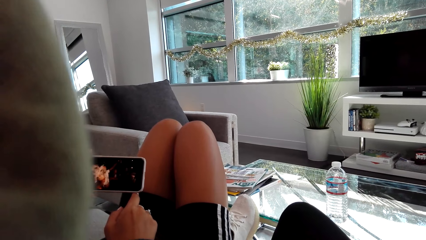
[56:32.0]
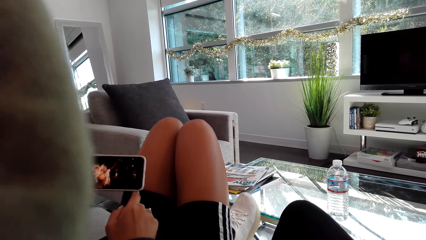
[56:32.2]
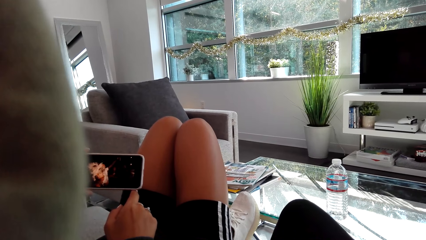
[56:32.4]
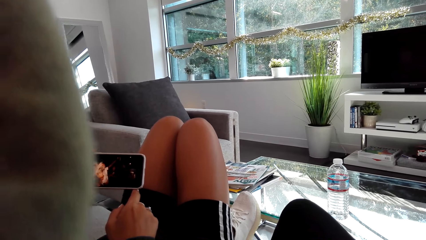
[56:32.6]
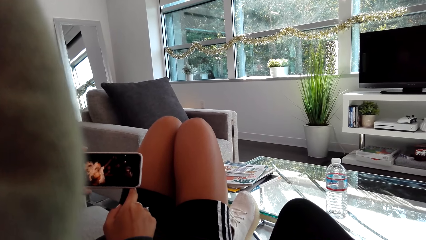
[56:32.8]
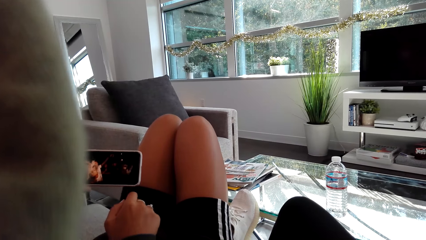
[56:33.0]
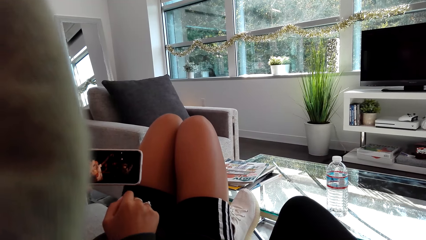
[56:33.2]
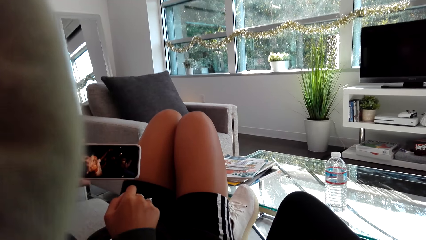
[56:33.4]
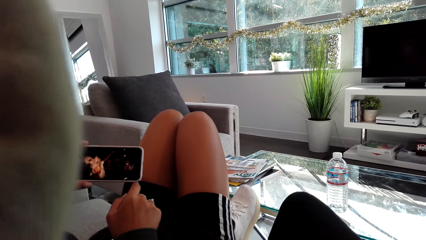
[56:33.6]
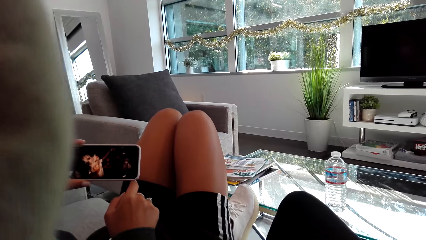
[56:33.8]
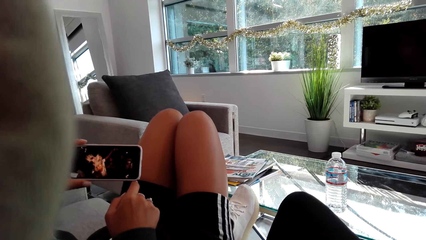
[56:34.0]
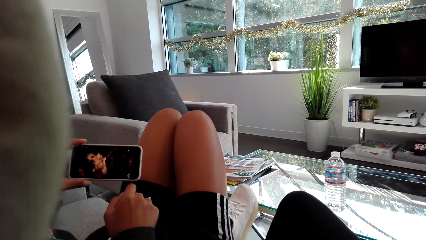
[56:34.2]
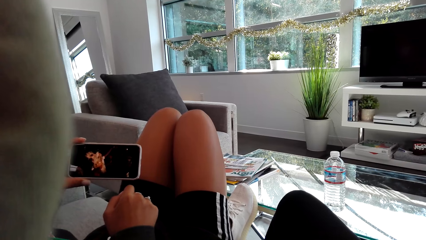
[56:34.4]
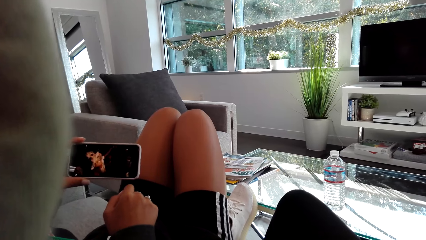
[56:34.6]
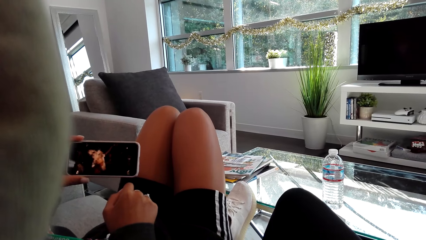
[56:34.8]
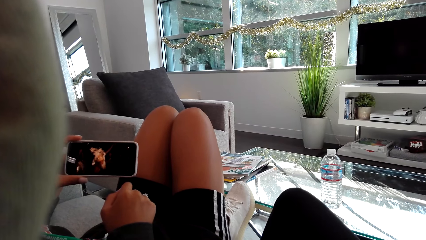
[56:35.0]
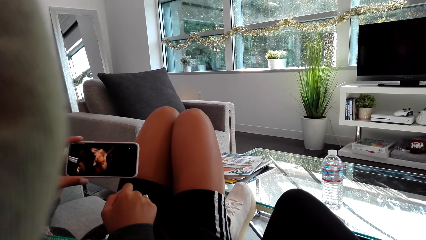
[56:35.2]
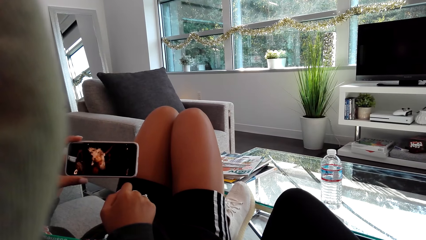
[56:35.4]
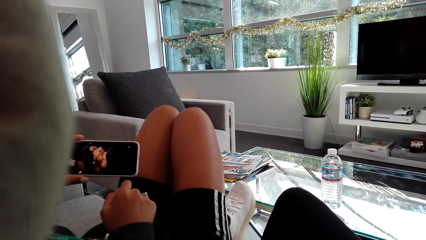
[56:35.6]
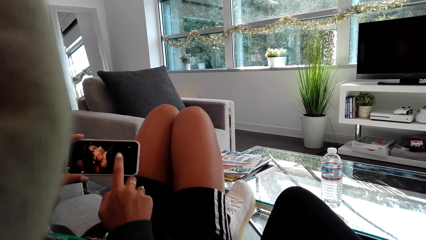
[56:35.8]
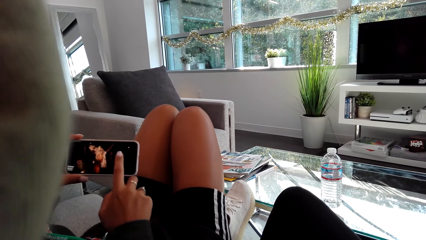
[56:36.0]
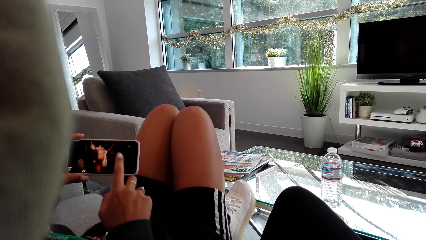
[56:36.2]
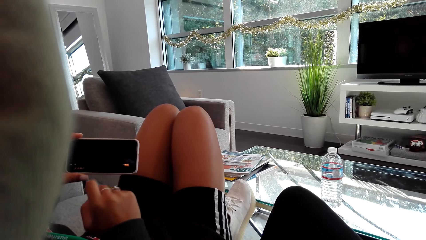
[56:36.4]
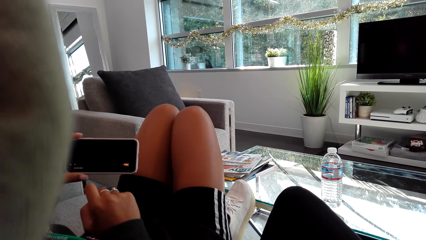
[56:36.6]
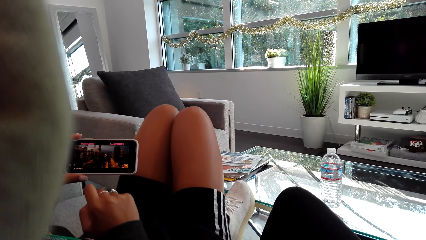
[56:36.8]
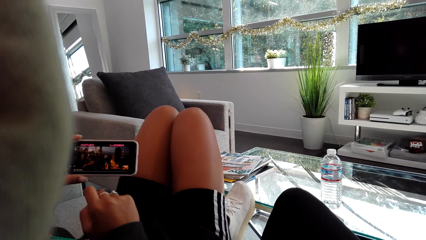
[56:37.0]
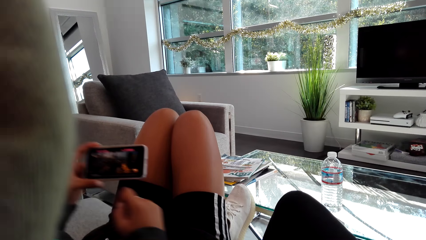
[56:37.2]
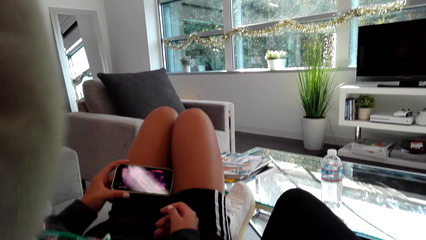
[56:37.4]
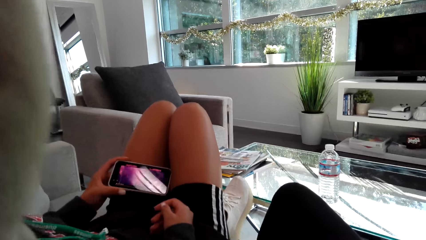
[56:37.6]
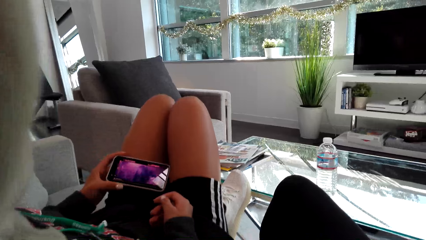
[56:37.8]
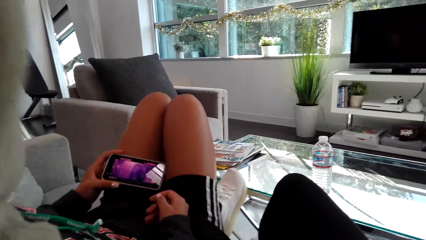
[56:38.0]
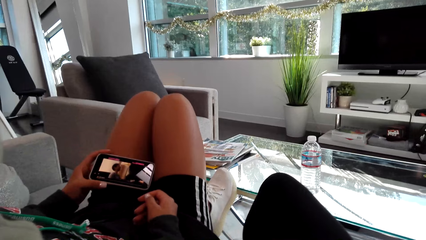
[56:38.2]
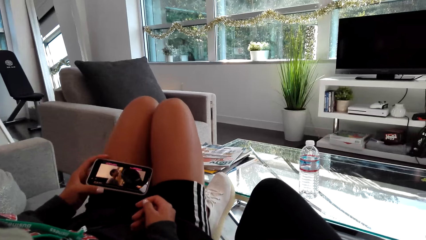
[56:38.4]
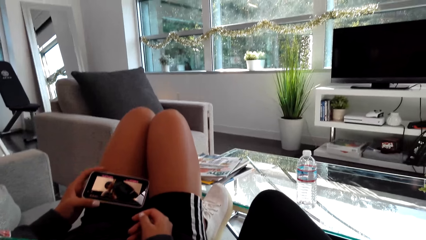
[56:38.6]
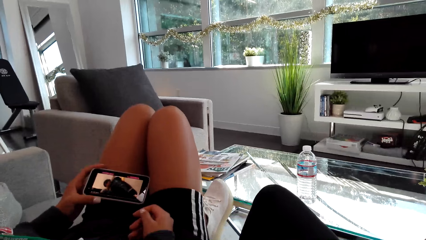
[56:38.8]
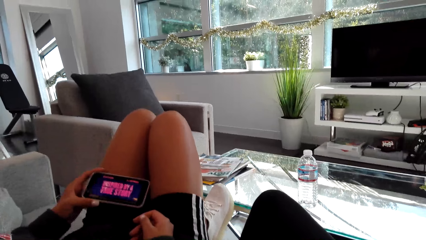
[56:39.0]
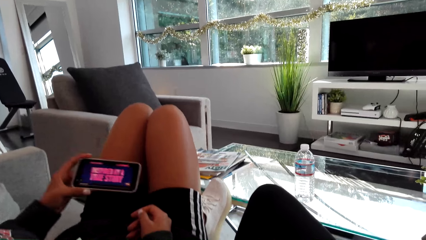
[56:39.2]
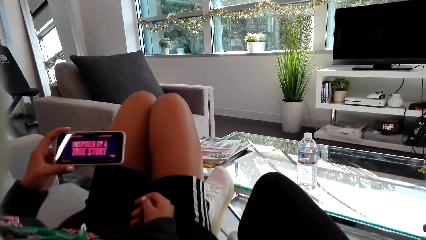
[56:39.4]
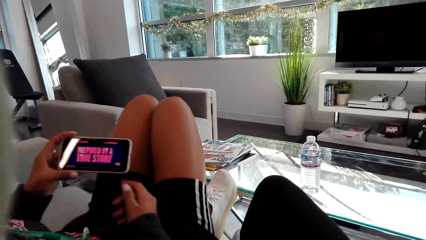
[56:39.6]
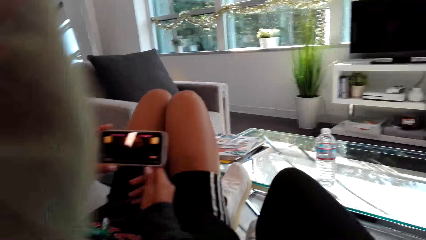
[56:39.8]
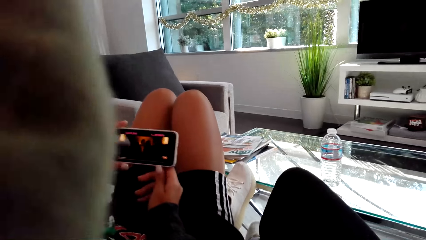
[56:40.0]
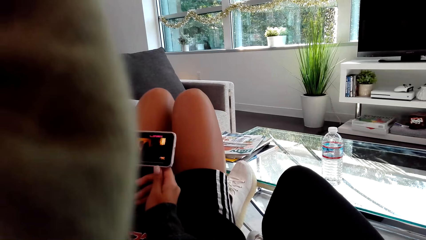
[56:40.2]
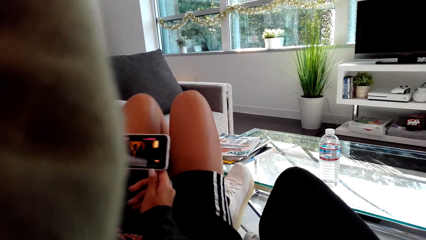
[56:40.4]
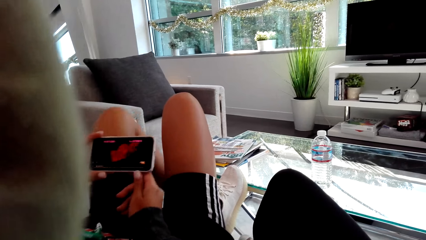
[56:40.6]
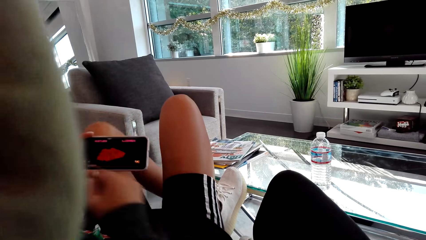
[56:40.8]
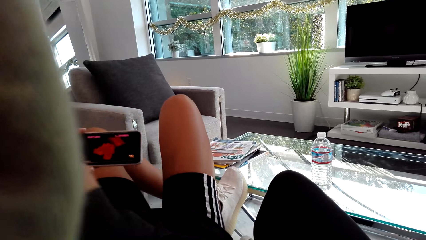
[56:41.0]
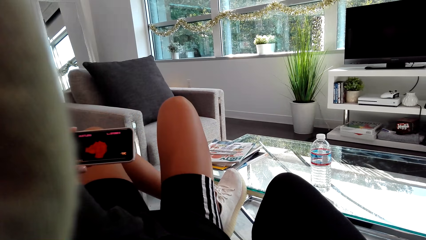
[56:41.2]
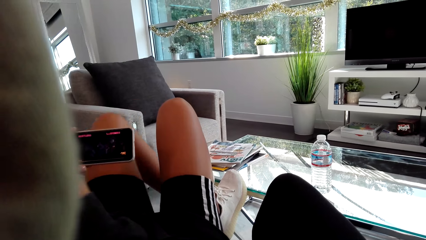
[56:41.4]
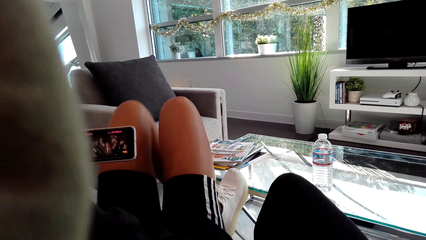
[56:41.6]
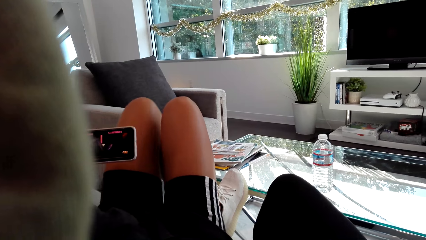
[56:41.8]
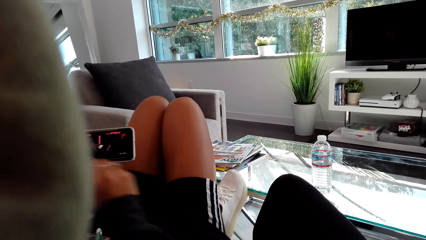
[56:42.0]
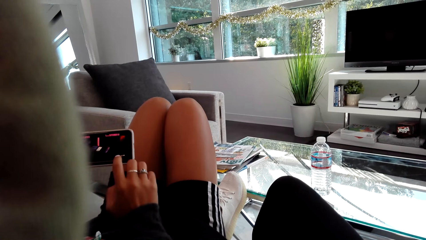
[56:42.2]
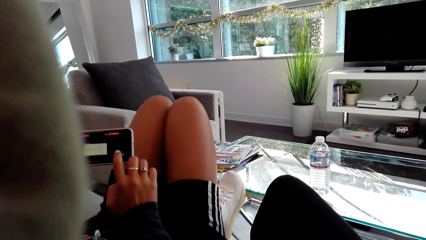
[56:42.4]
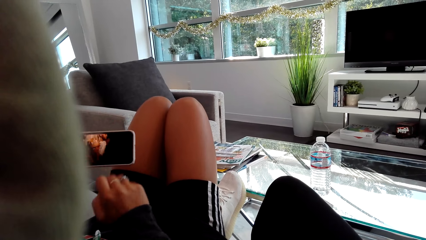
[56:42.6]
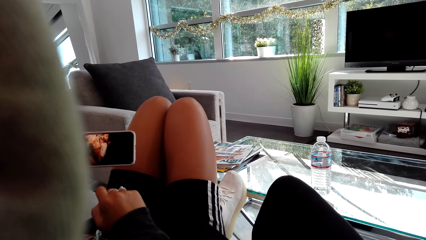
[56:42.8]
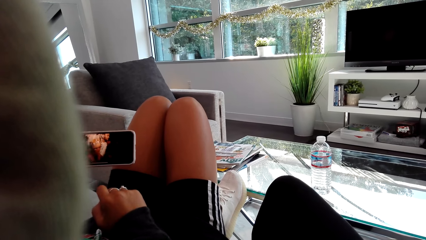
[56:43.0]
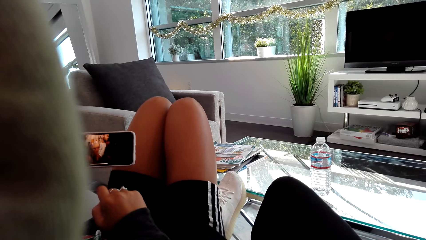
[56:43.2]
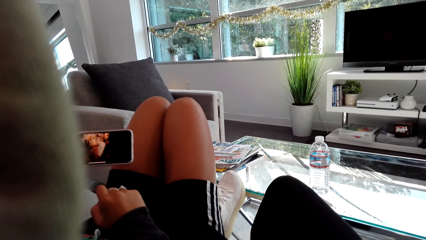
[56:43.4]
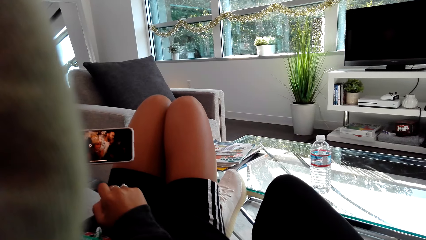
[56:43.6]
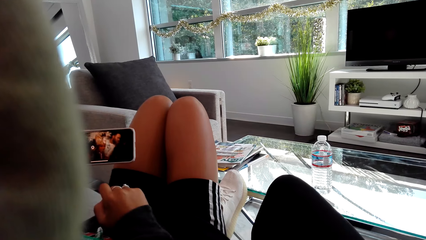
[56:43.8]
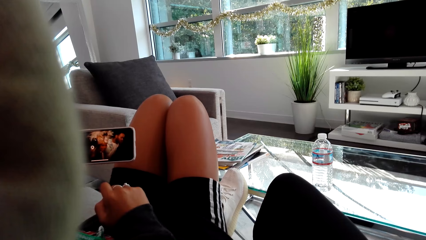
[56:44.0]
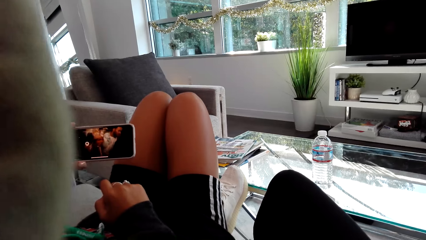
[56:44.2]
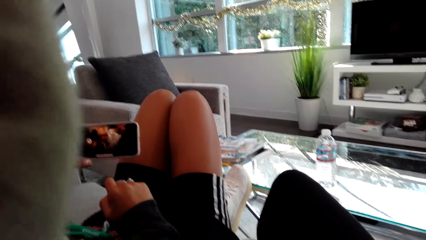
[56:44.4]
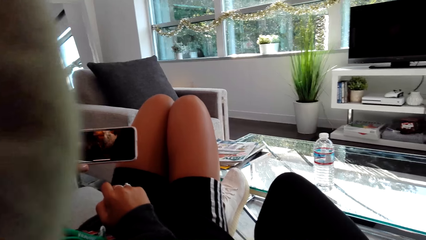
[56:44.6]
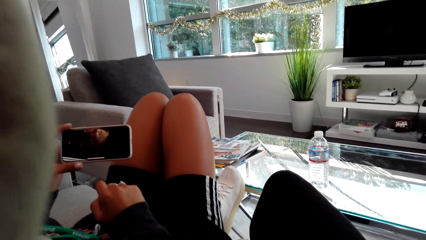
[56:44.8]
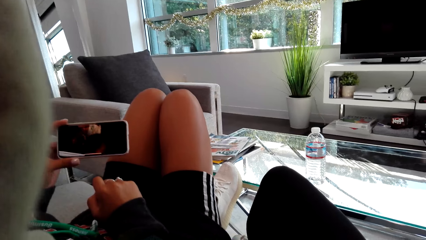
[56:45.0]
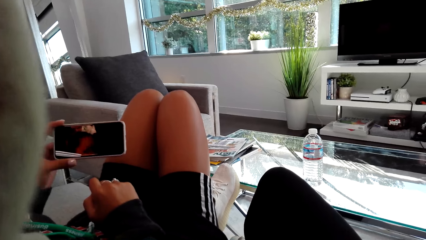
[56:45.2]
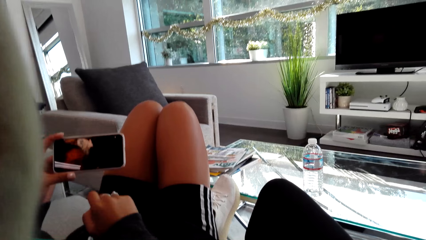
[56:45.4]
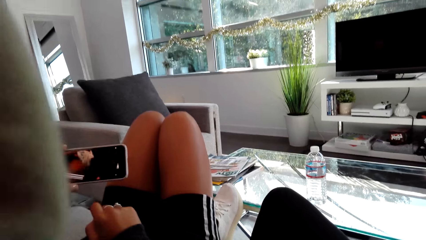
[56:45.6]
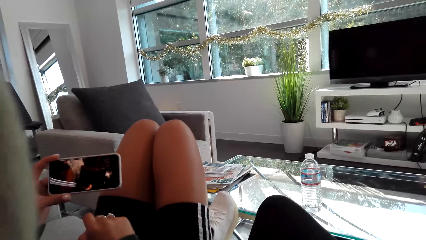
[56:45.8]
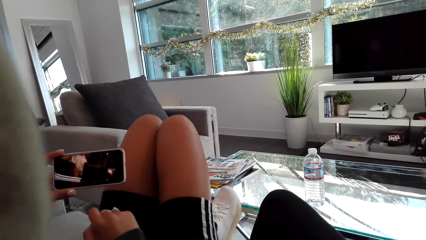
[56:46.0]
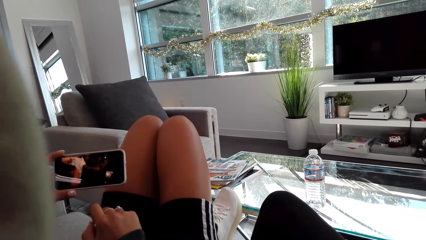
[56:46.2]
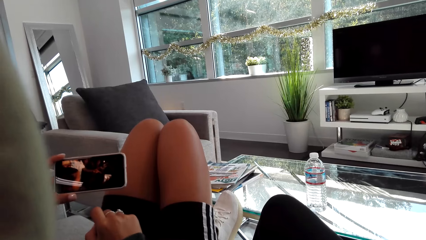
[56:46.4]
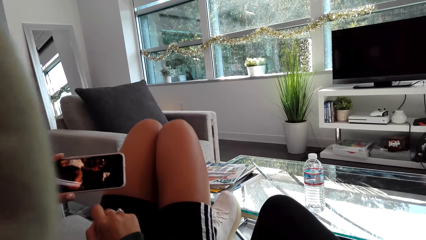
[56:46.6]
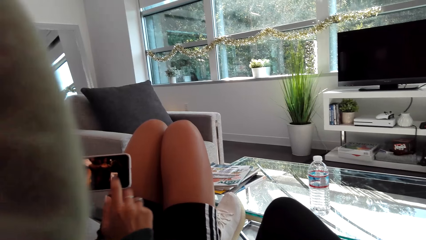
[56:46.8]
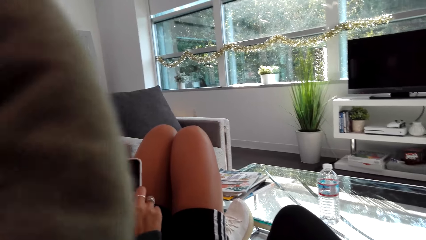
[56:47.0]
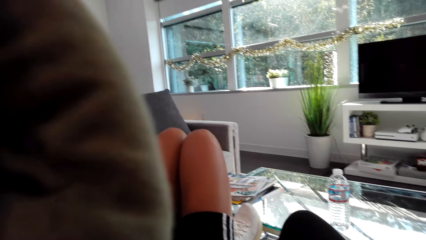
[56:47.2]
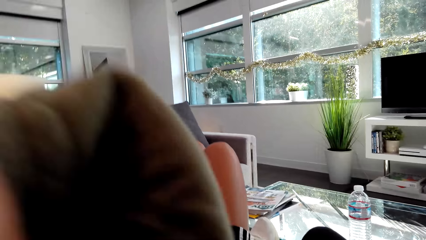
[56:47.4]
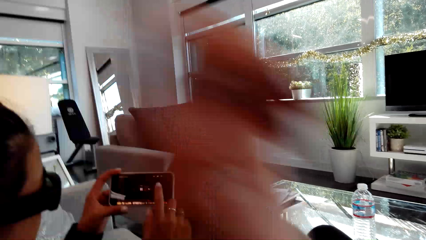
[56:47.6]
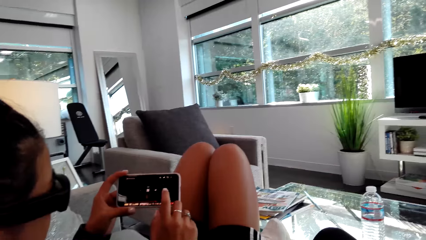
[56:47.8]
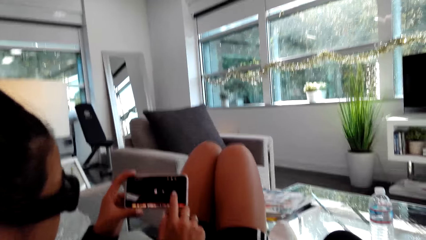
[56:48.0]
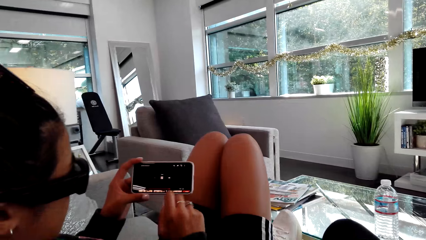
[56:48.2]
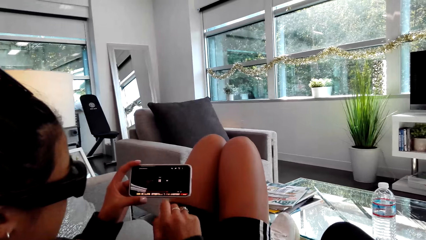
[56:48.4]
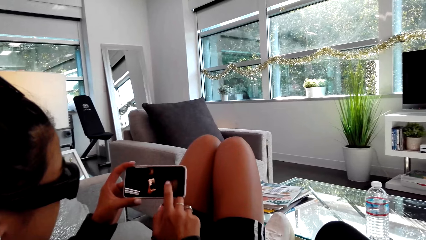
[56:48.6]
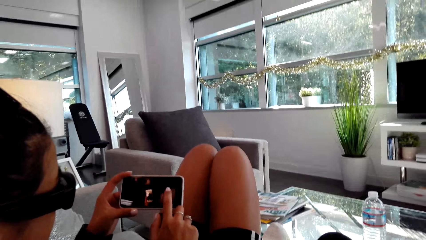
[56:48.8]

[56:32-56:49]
A person moves her right hand finger. The person watches the video from the phone. The person taps the phone screen with her fingers. The person watches the video from the phone. The person holds the phone with both hands. The person taps the phone screen. The person watches the video from the phone.
